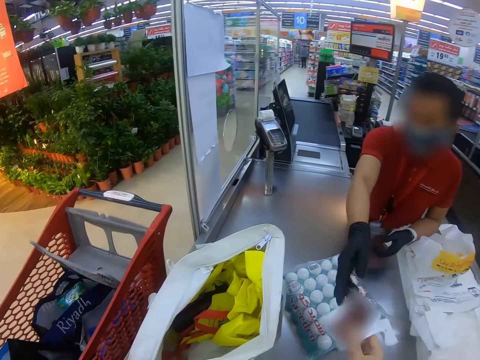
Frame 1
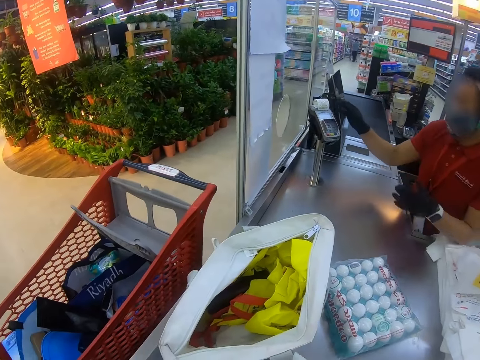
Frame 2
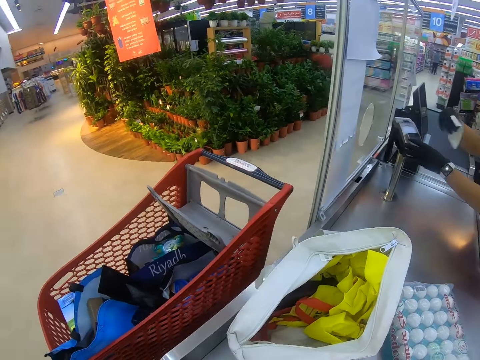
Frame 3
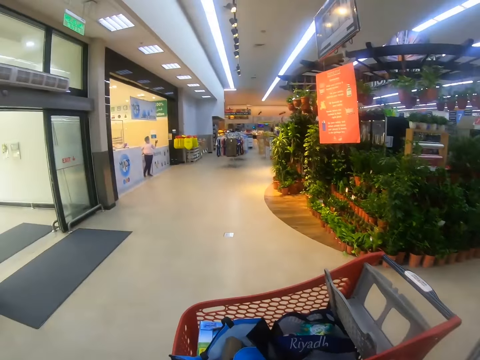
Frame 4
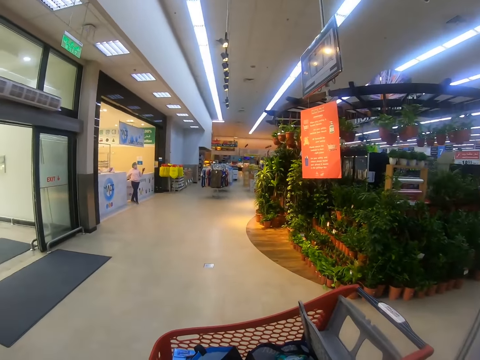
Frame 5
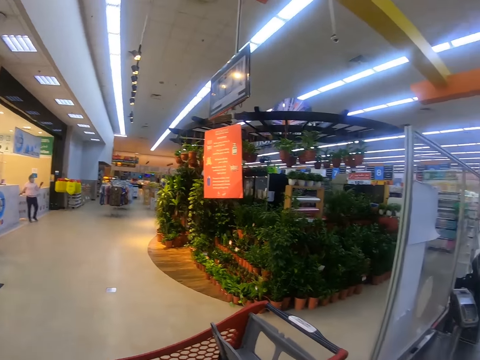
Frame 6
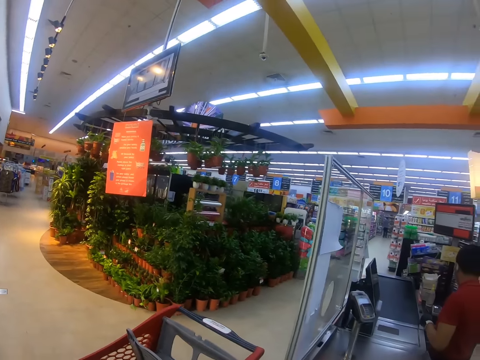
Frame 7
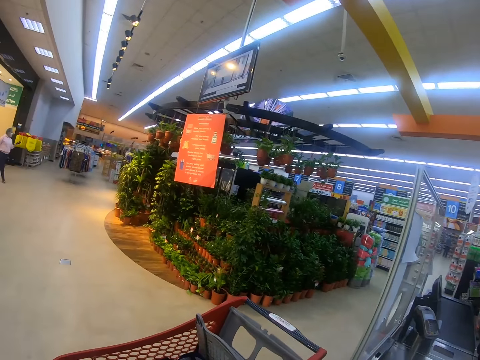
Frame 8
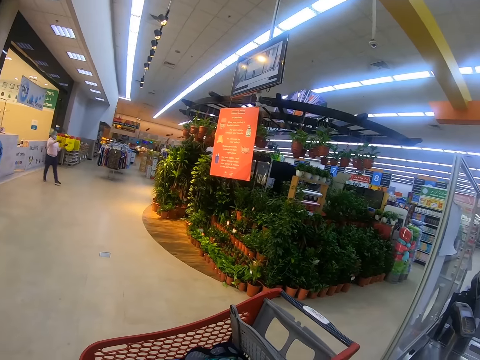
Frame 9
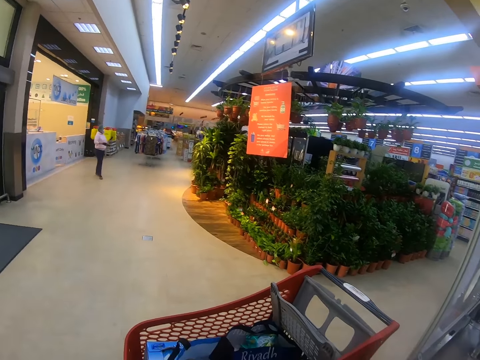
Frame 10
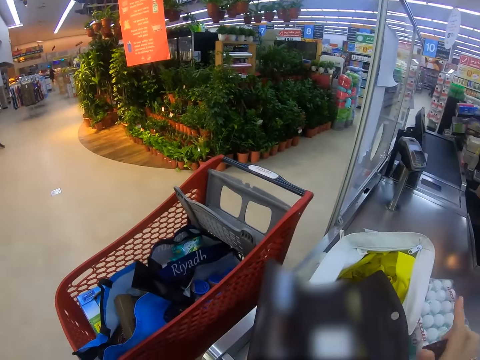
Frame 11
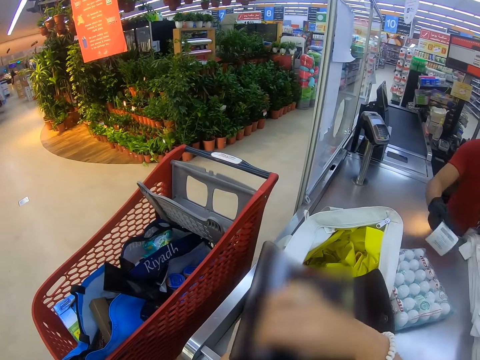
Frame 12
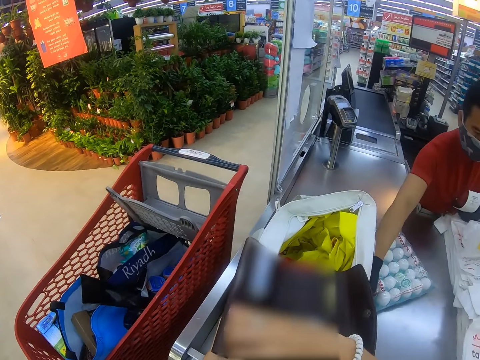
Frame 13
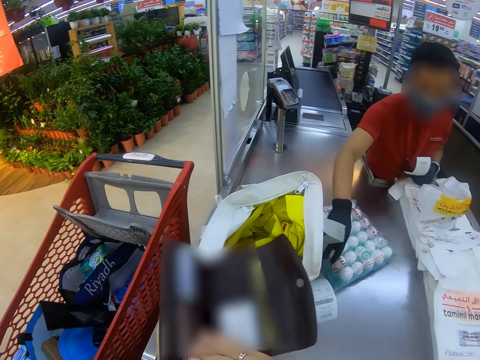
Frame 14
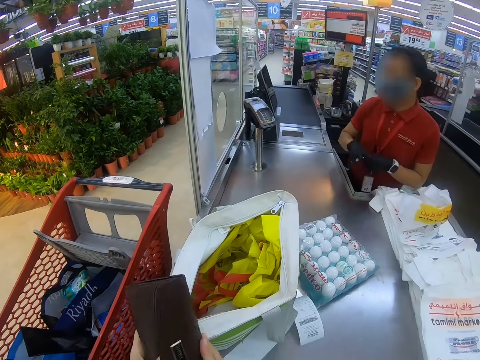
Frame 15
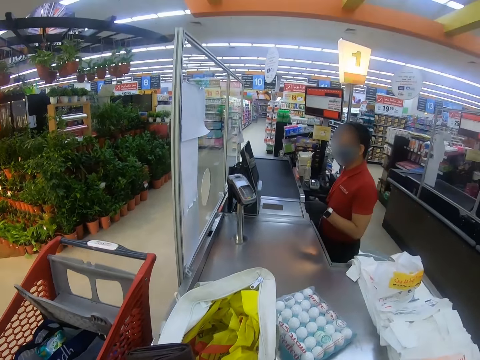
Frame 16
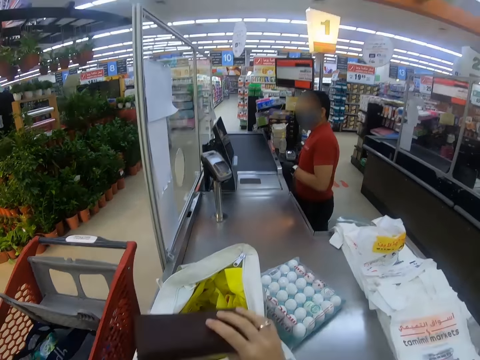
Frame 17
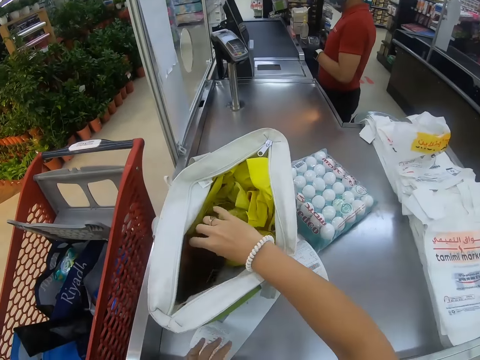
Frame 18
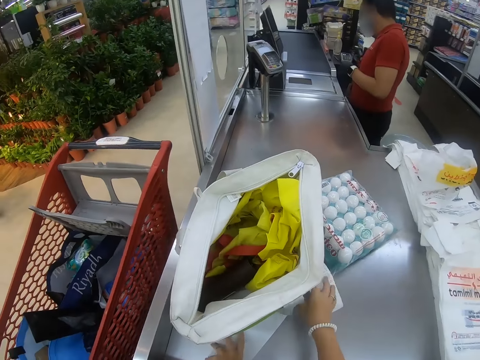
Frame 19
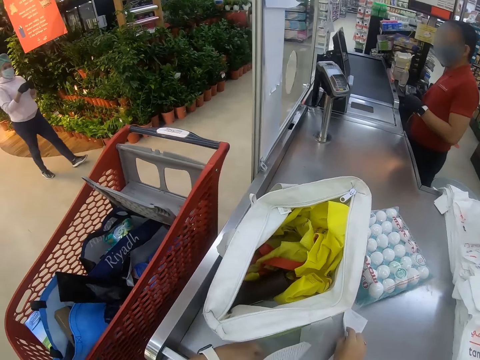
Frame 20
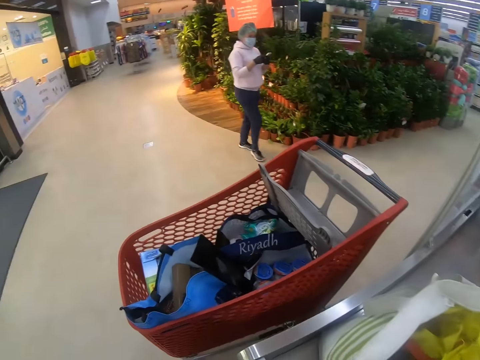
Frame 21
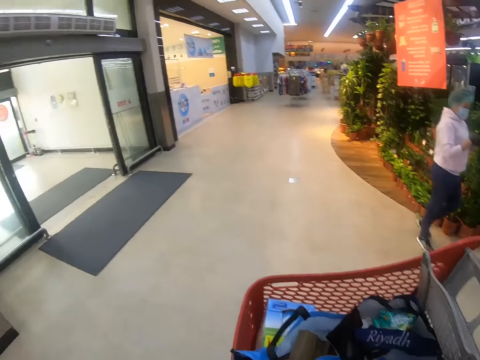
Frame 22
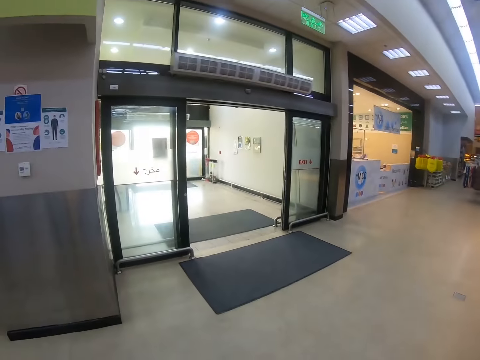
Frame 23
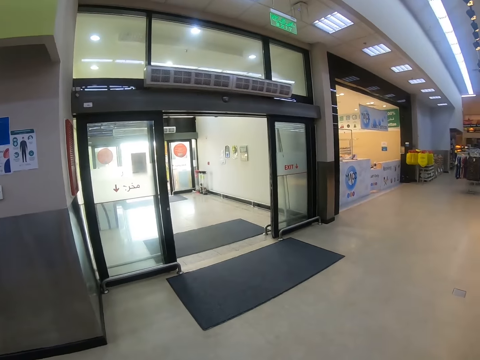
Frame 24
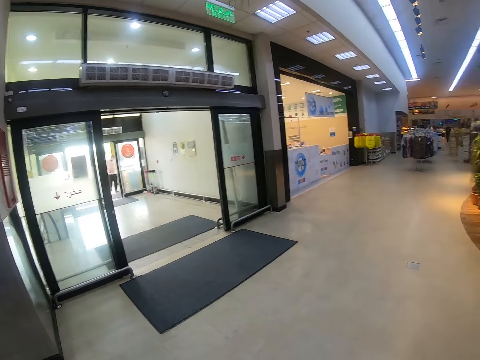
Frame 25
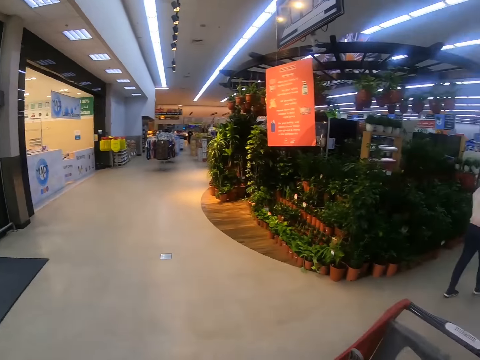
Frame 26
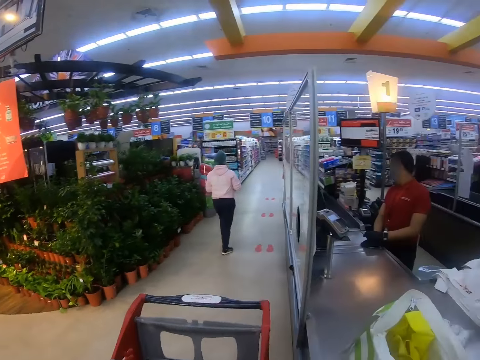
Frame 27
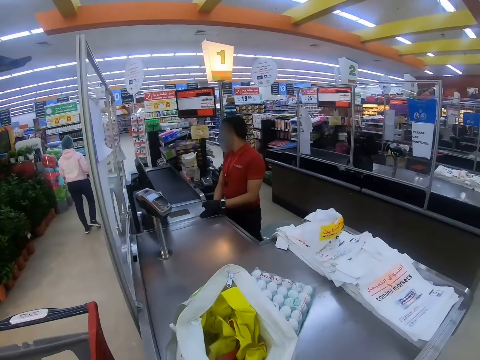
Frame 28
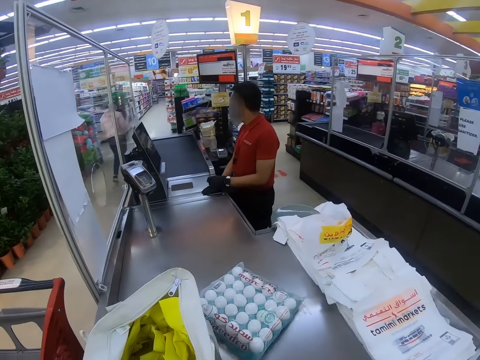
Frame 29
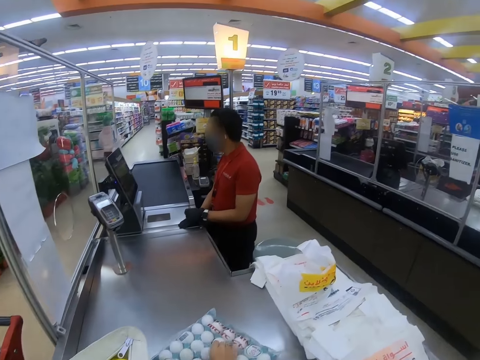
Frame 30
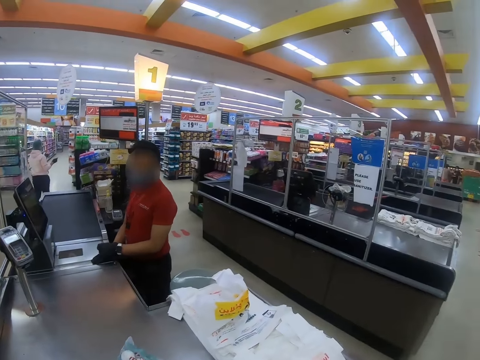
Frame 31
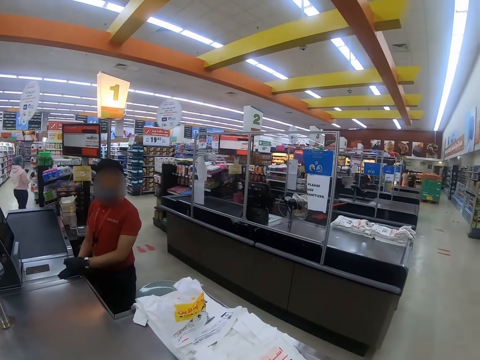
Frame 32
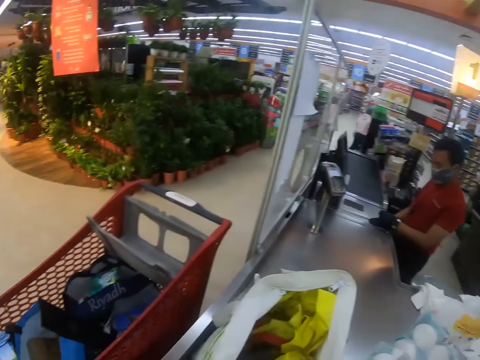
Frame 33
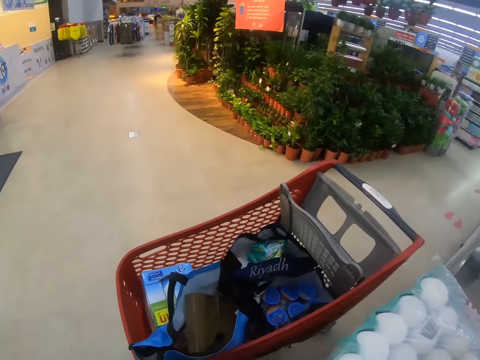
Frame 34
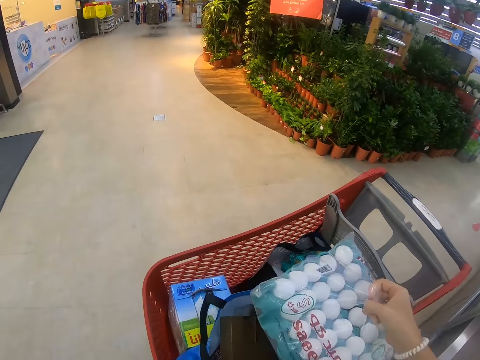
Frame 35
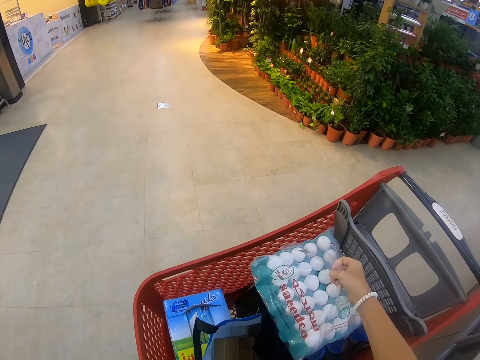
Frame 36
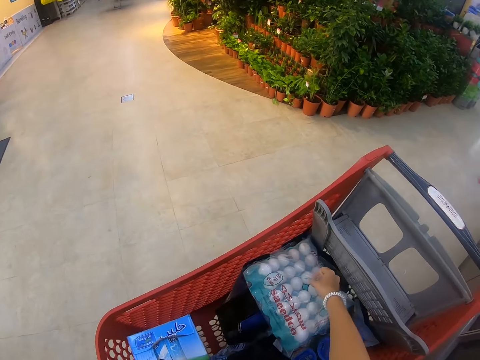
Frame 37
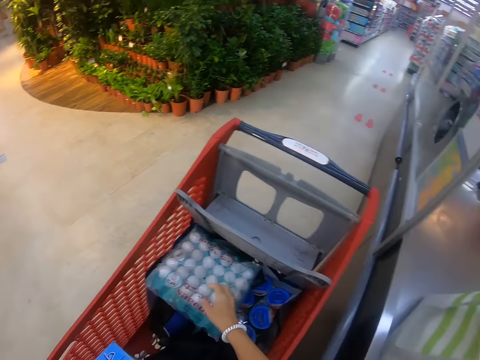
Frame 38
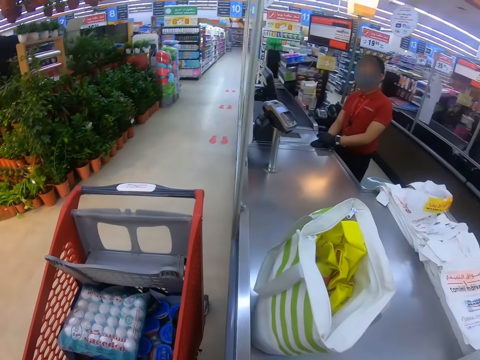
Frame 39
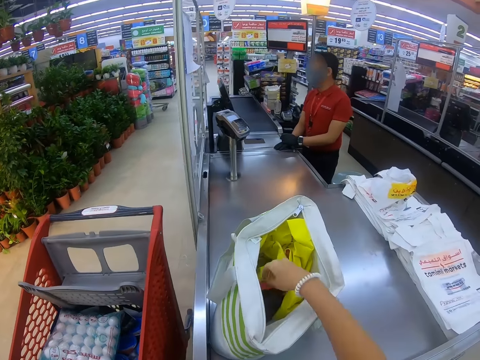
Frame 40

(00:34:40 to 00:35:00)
The camera wearer takes a smart card from the man. The man takes the receipt. The camera wearer looks around. A lady walks around. The man puts the receipt on the counter. The camera wearer places the smart card in the purse, closes the purse and puts the purse in the bag. They pick the receipts. They look around. They pick a tray of eggs from the counter top. They look around. They place the tray of eggs on the trolley. They look around.

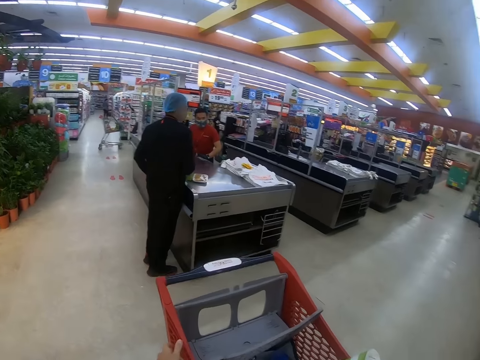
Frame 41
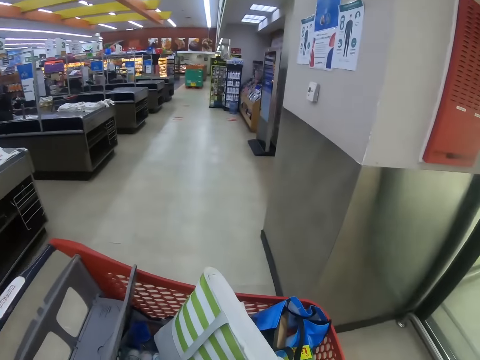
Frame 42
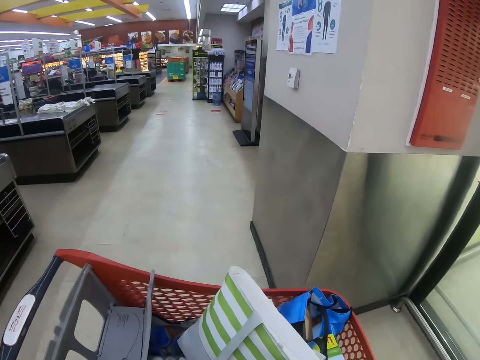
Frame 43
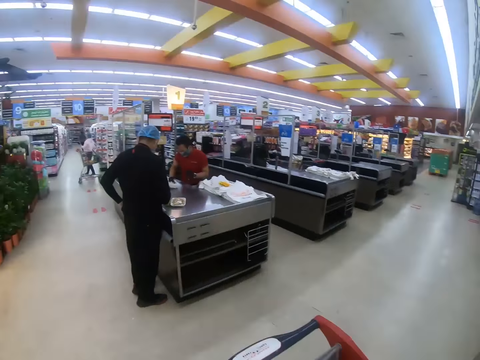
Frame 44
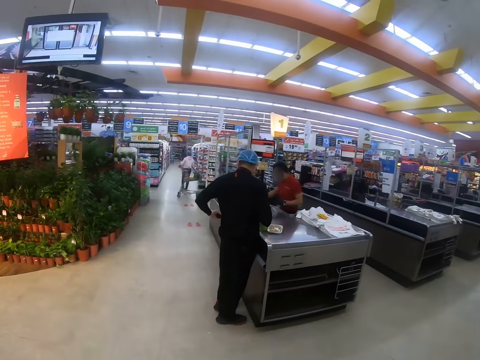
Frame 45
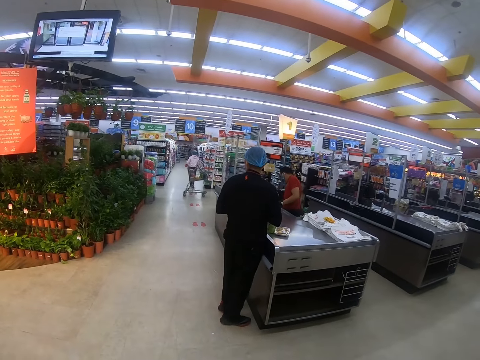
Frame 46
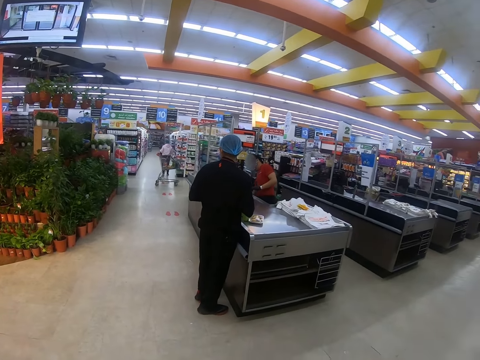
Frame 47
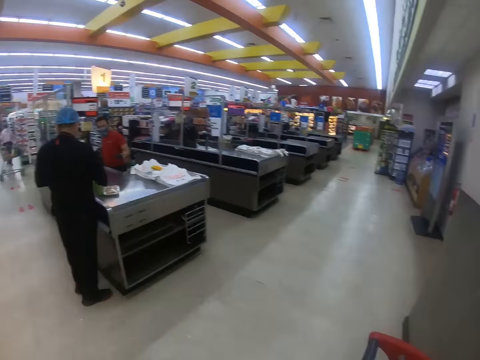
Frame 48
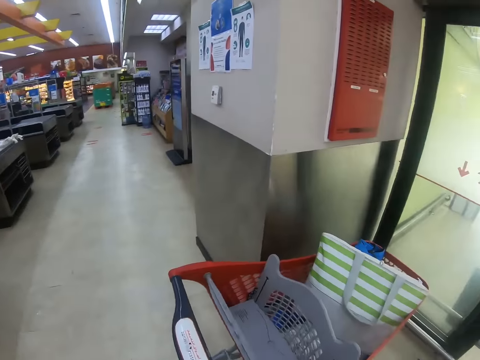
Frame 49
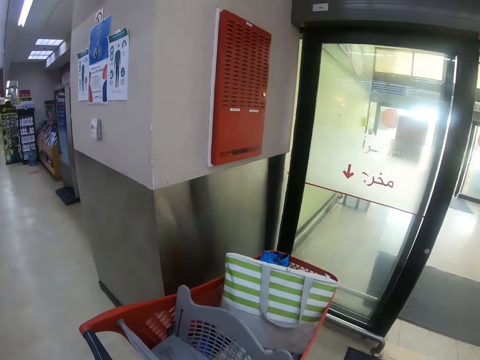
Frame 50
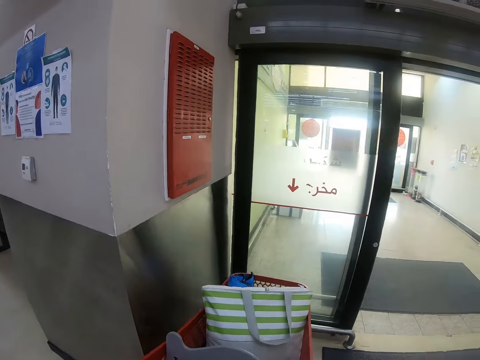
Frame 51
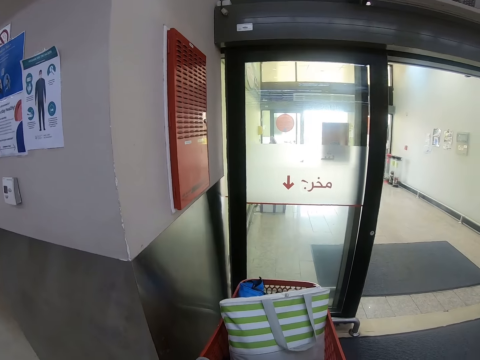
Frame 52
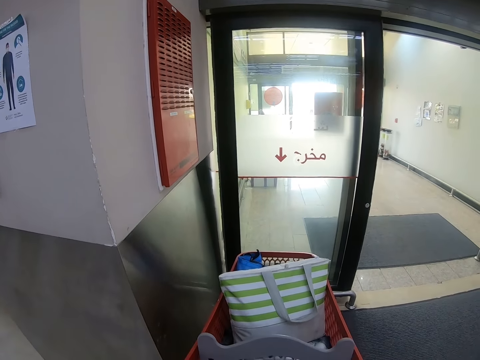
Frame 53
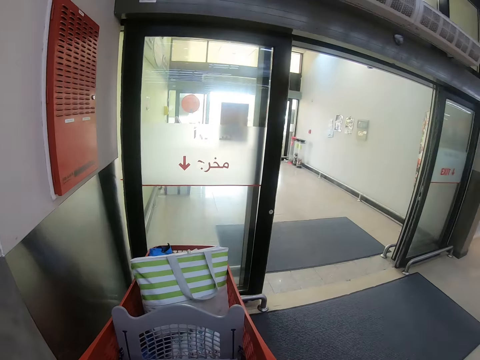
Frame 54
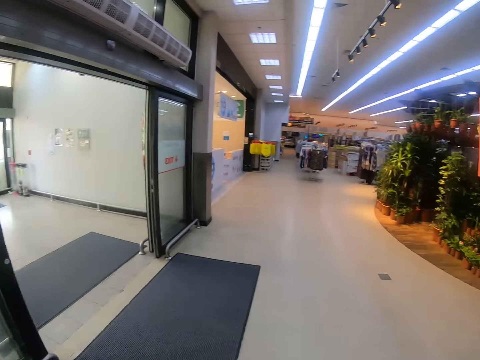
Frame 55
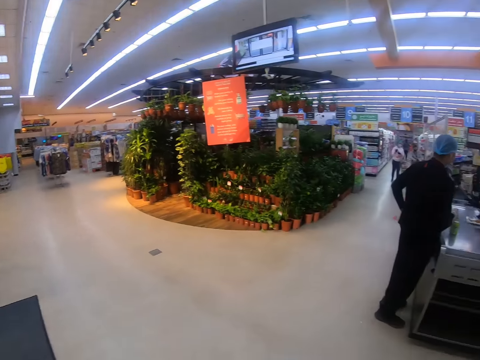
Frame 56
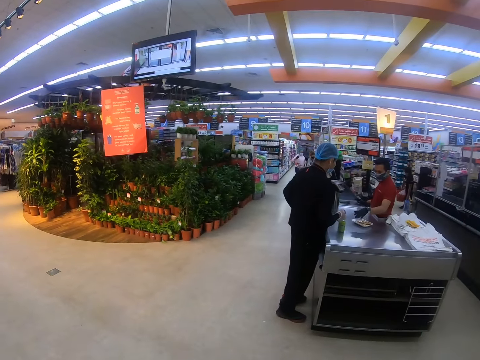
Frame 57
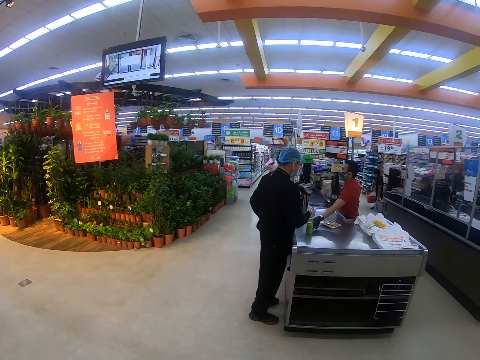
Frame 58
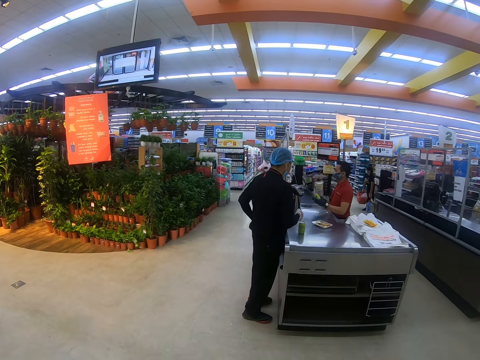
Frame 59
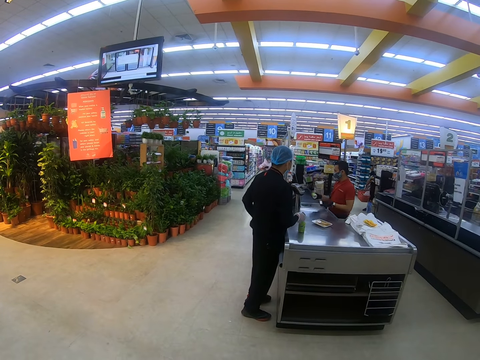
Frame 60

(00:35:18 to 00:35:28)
A man moves the trolley. The camera wearer looks around the supermarket. Another man picks the packet.
